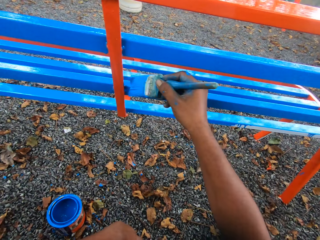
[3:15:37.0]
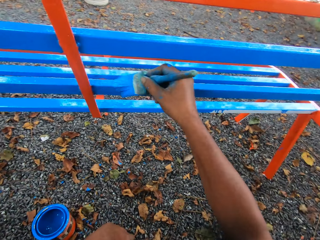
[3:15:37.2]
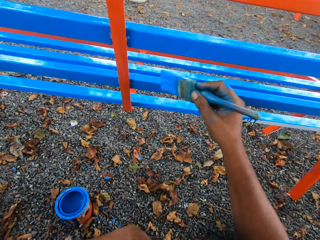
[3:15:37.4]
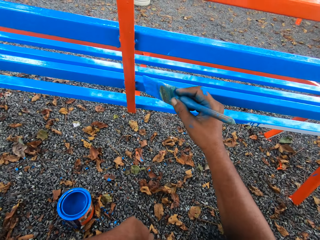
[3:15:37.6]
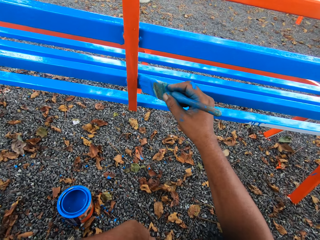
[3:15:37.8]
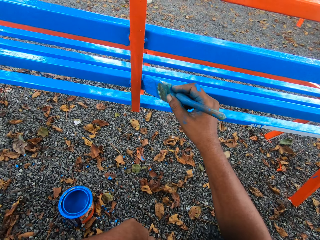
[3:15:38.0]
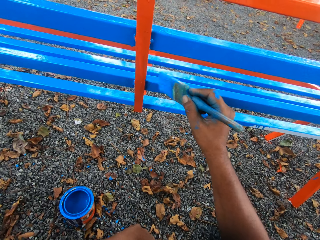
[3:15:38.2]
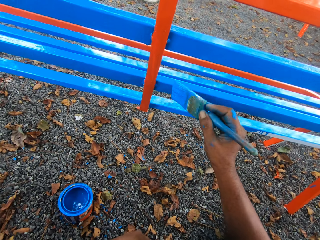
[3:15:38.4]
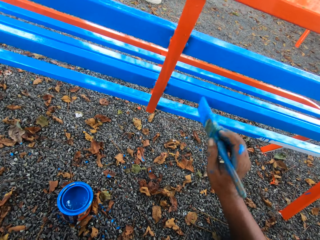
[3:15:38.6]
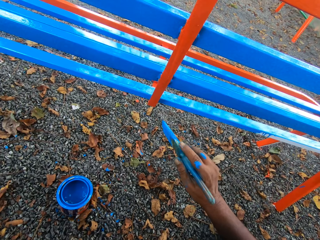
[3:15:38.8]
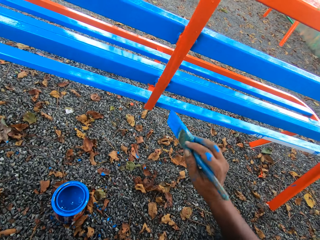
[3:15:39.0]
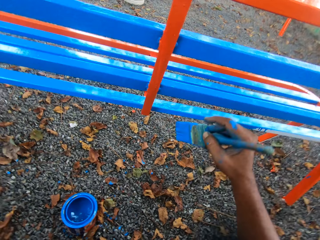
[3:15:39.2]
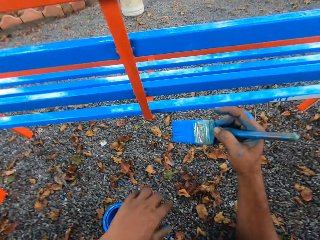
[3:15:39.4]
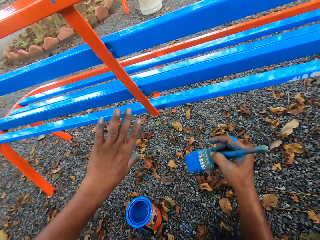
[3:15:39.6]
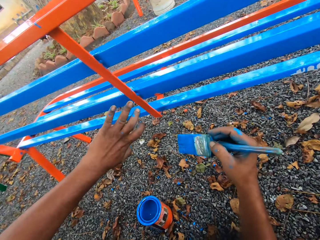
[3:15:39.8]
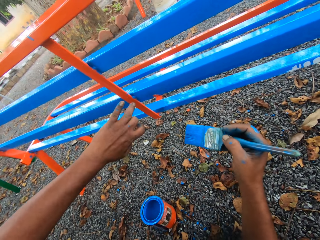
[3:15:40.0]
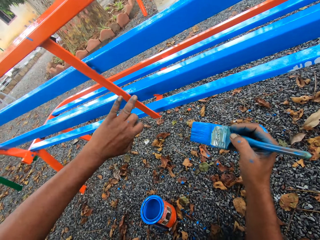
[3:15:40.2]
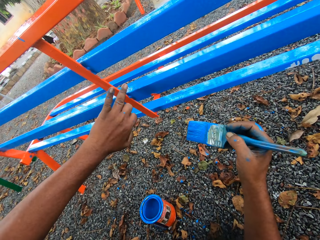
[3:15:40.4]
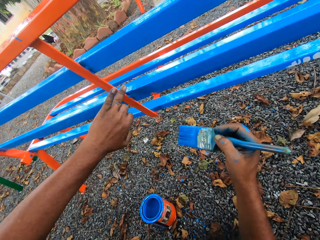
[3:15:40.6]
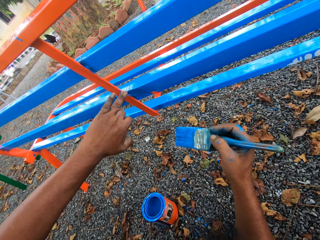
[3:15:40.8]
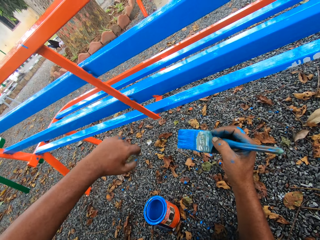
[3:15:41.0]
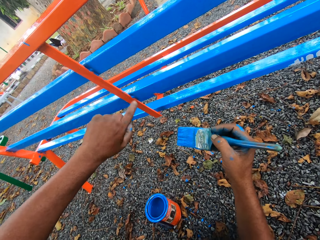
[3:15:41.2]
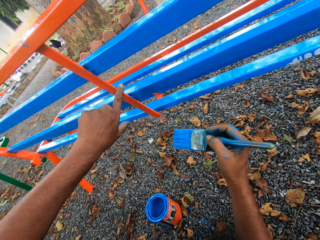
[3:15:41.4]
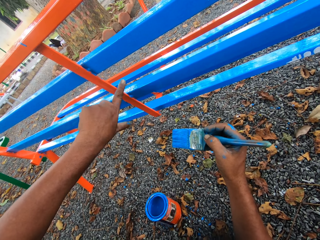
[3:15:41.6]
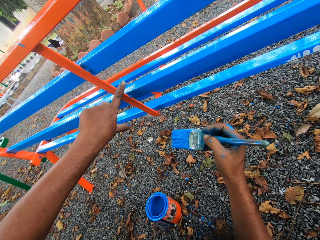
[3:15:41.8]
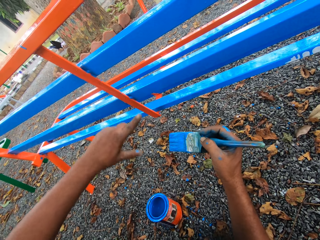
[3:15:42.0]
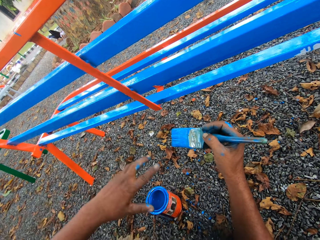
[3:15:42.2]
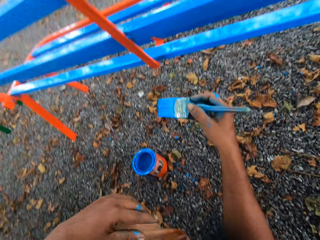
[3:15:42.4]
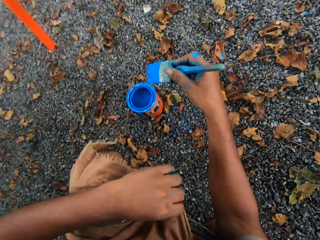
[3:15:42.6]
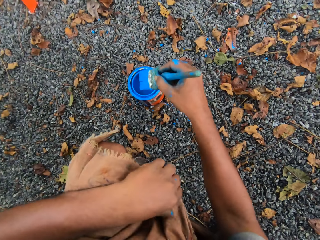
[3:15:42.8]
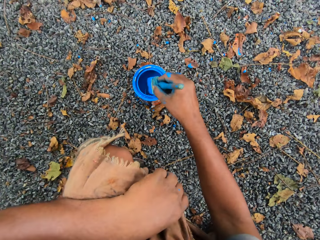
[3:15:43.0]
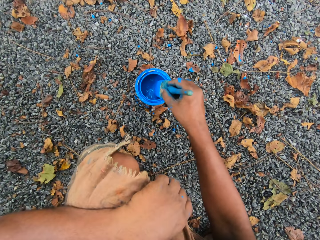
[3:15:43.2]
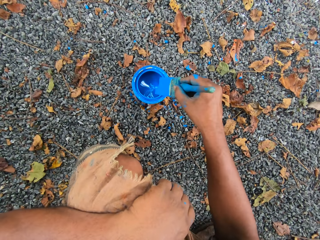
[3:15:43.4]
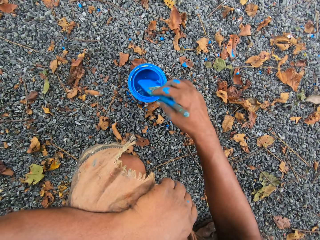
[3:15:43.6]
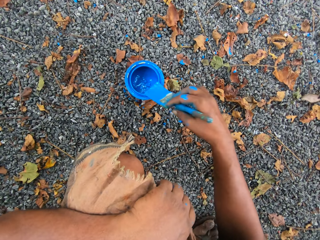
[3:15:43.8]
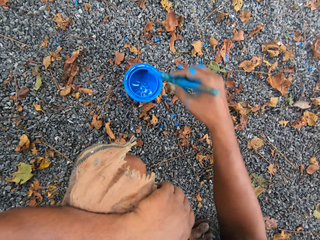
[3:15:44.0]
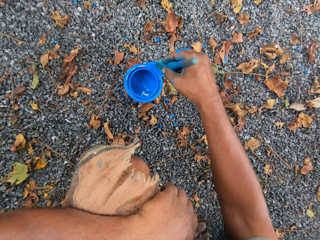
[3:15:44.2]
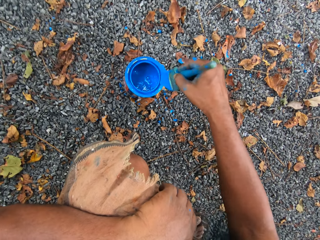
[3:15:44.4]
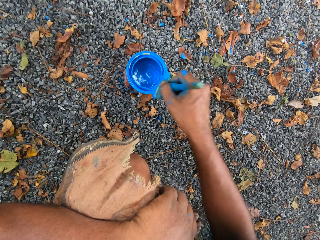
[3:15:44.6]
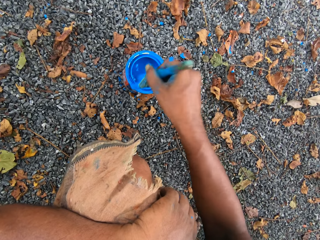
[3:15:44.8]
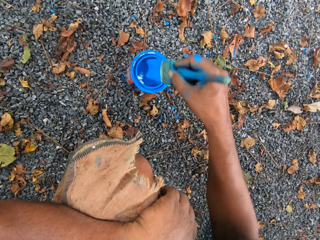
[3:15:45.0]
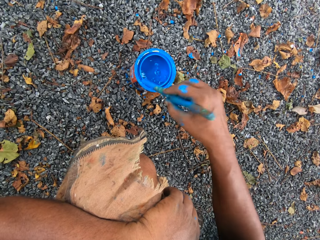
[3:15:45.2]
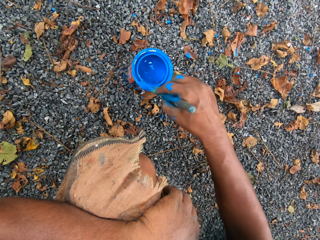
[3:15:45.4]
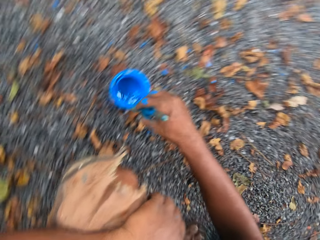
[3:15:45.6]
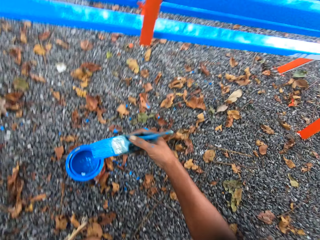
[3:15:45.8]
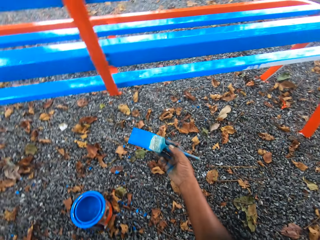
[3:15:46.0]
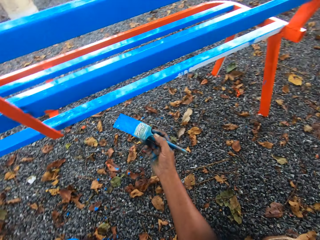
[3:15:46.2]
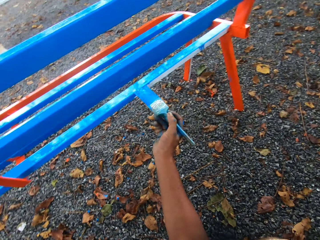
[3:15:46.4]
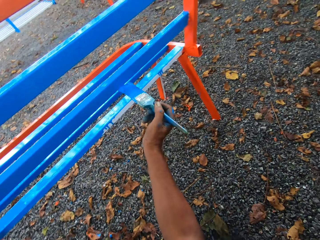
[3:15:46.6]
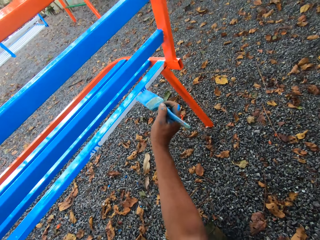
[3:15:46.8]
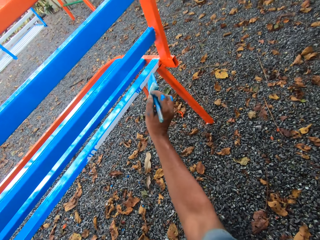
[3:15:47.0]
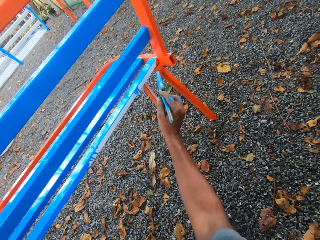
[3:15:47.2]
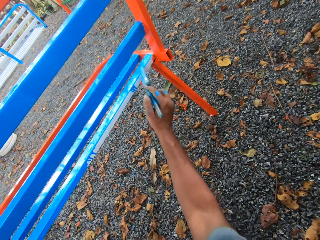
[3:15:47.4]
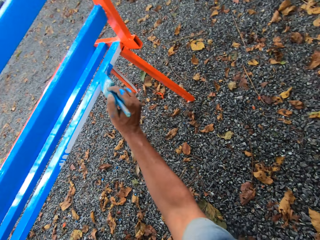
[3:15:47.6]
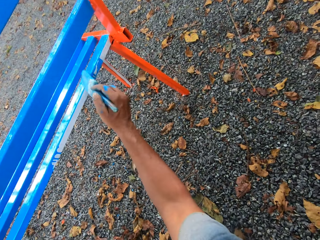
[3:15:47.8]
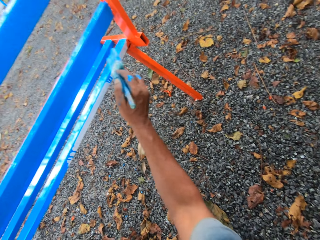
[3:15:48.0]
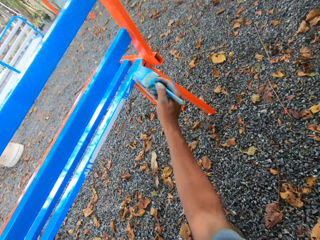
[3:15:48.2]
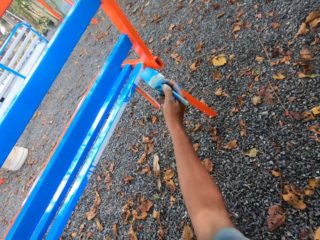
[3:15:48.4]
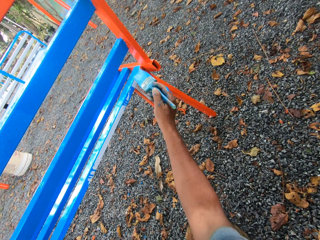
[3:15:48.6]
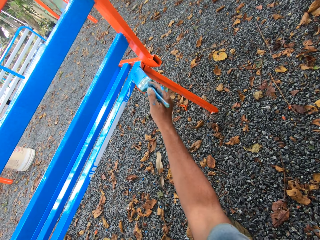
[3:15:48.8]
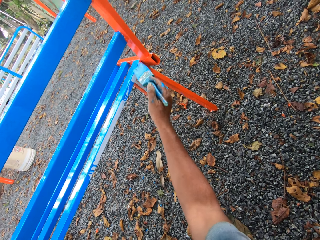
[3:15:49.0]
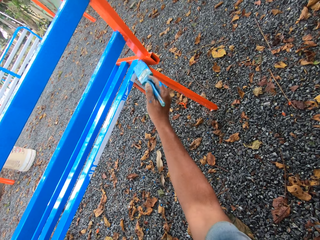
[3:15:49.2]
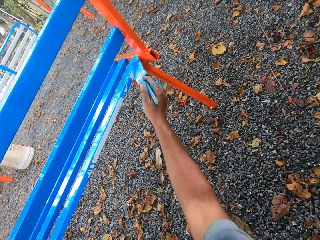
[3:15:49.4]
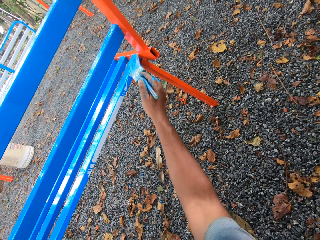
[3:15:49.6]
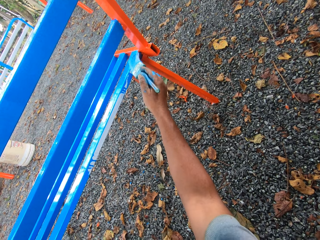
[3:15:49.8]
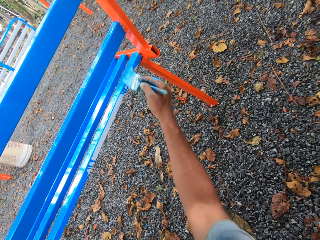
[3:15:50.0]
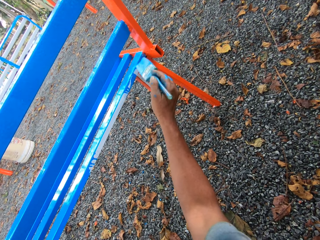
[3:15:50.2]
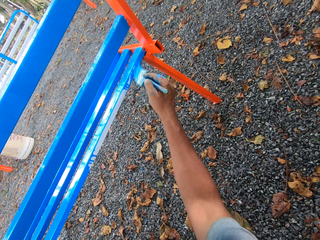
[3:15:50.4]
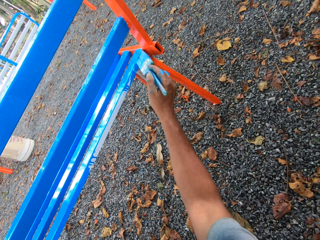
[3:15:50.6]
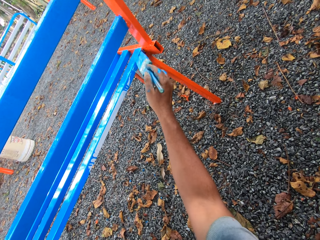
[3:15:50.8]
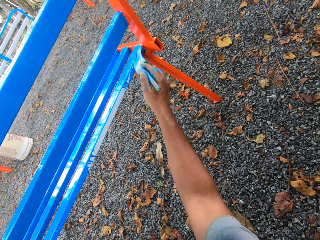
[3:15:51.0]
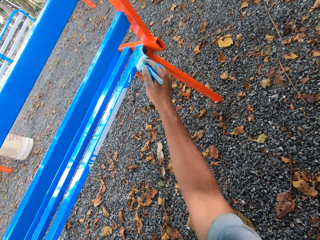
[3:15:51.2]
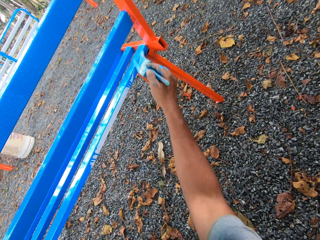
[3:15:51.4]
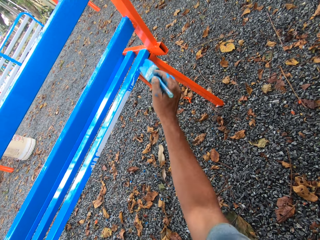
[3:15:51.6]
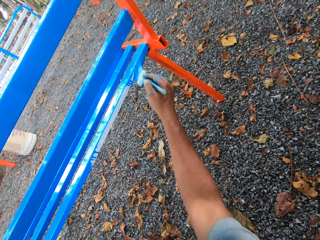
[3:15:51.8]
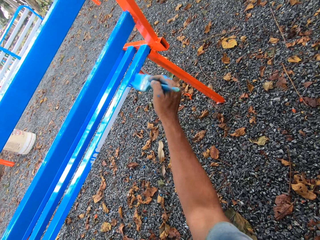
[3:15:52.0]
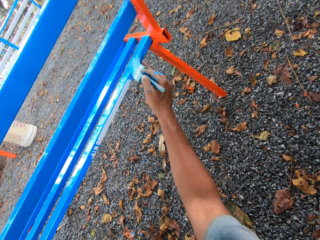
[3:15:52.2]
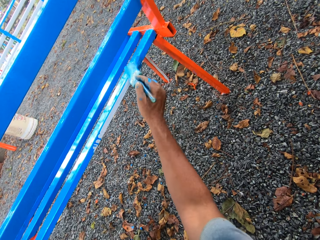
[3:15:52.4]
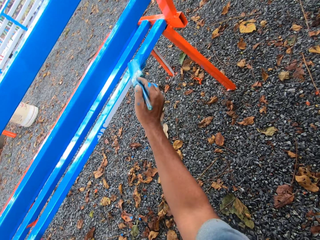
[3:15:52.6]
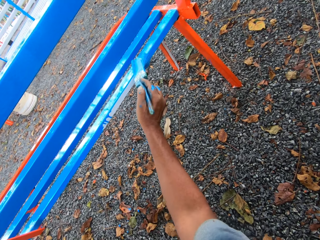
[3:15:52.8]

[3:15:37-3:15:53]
The camera wearer cleans paint on the chair with the fingers of his left hand. He dips the paintbrush in his right hand in the container of paint on the floor. He cleans the paintbrush on the mouth of the paint container. He paints the chair with the paintbrush in his right hand.

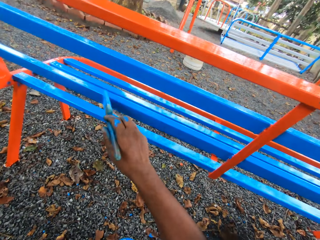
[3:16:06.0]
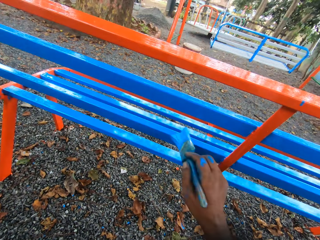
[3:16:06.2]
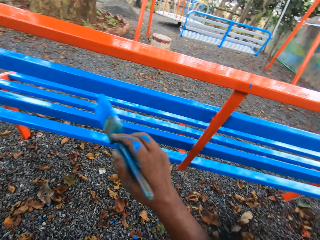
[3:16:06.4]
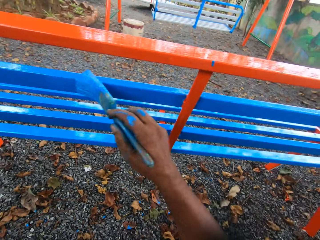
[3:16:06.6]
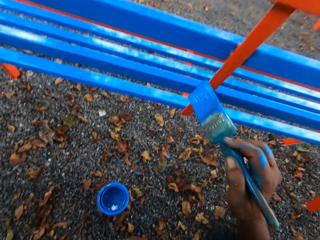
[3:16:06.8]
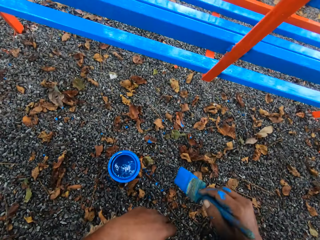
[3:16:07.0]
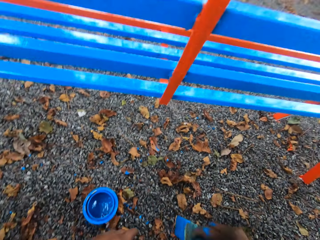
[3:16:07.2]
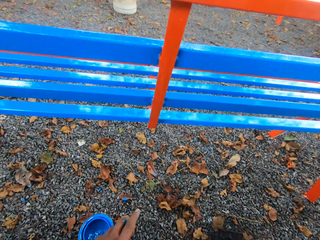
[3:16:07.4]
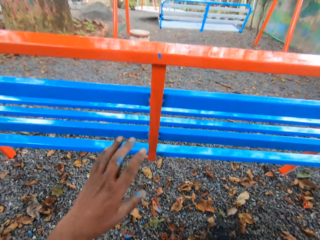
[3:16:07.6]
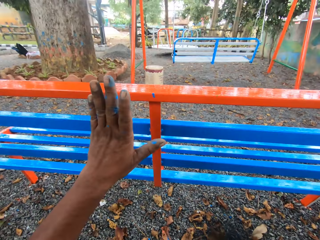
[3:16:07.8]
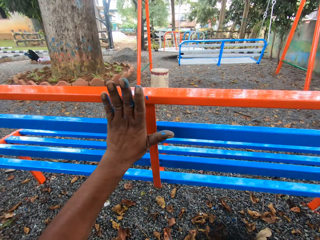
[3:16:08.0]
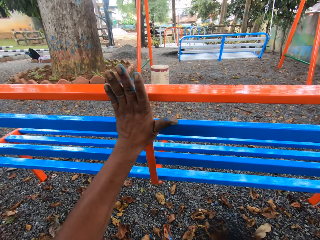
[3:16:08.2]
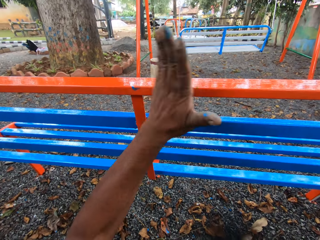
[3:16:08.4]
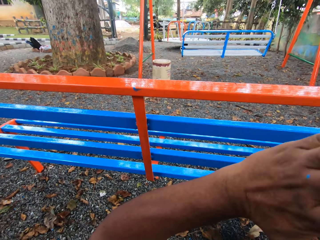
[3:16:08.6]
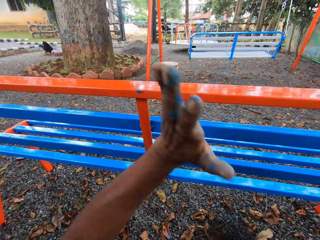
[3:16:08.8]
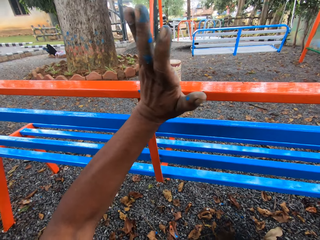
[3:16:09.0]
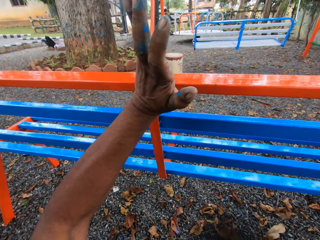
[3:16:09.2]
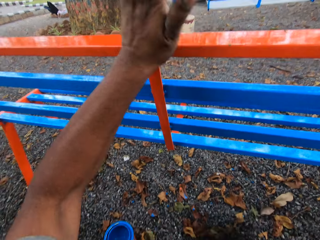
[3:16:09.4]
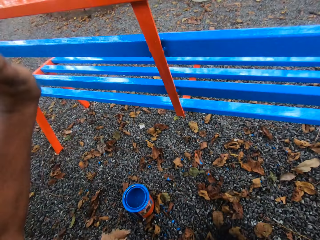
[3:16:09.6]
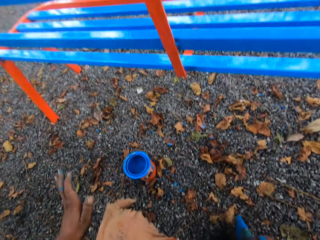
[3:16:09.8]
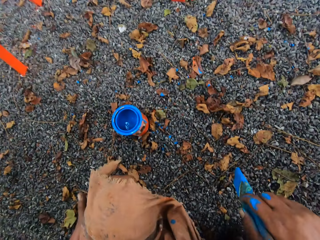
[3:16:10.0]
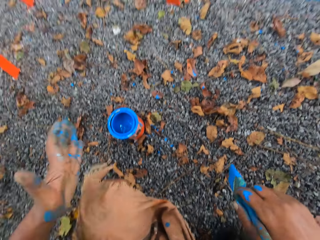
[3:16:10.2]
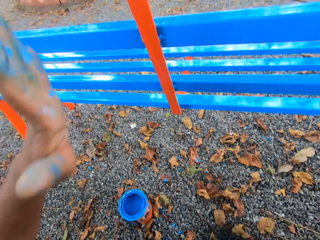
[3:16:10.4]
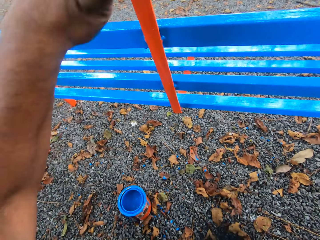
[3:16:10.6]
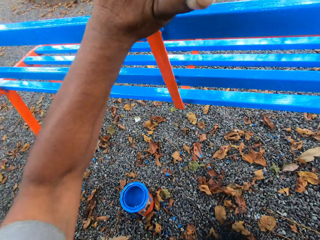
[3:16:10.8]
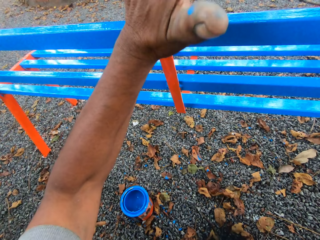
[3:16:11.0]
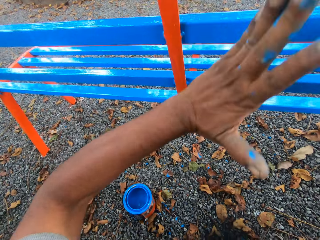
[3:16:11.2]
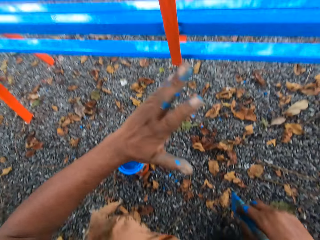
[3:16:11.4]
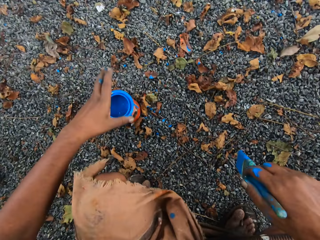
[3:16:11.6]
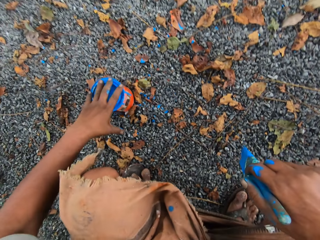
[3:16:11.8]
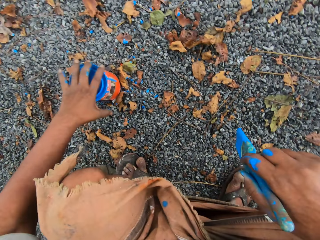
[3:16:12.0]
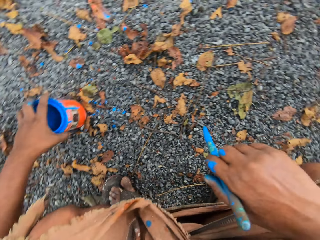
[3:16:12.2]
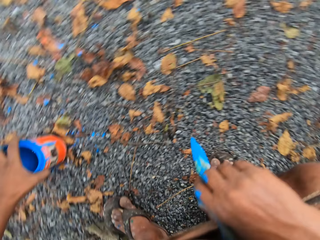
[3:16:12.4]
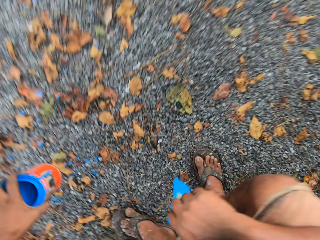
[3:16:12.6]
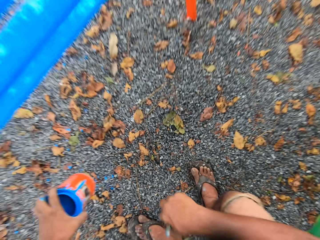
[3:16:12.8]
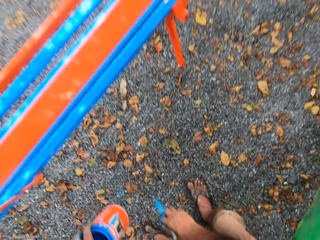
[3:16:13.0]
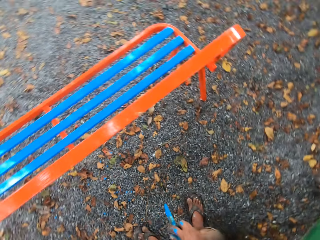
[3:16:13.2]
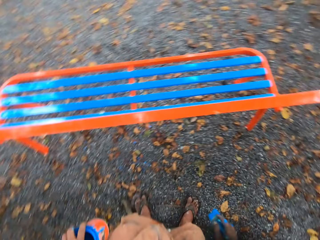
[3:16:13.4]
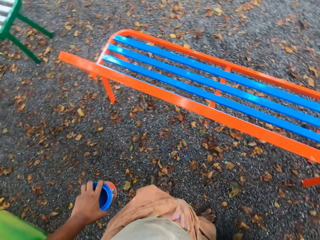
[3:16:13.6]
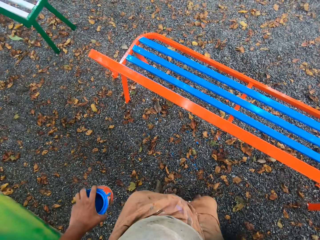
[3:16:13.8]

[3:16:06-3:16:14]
The camera wearer cleans paint on the chair or metal bench with his left hand. He wipes his hand on his cloth. He removes paint on the metal bench with his left hand. He picks up the paint container. He carries the container of paint on the floor with his left hand. He stands up.
